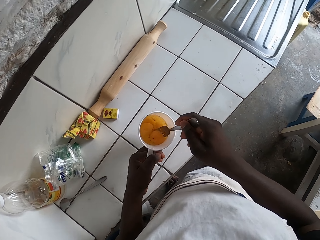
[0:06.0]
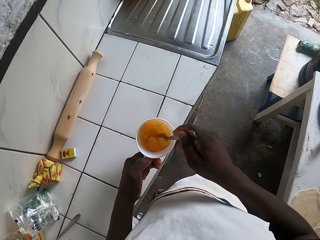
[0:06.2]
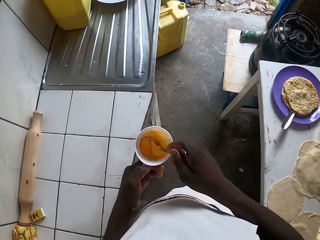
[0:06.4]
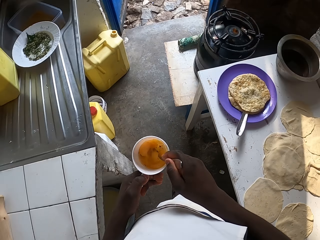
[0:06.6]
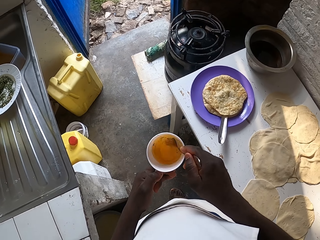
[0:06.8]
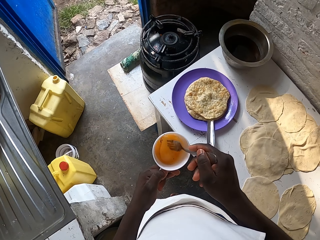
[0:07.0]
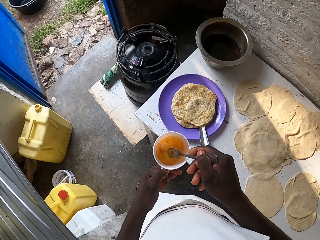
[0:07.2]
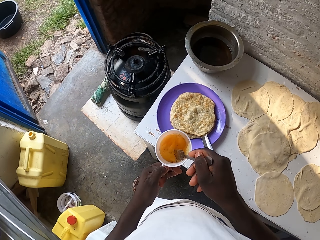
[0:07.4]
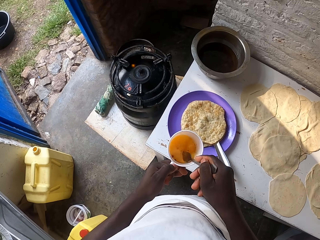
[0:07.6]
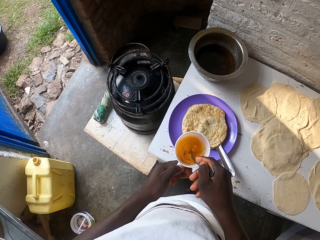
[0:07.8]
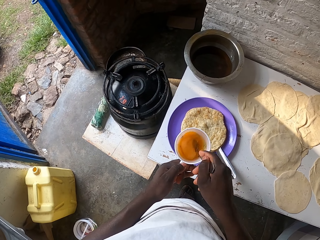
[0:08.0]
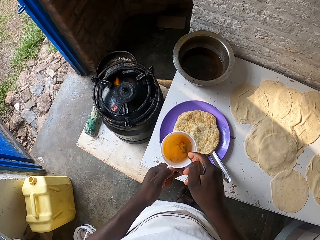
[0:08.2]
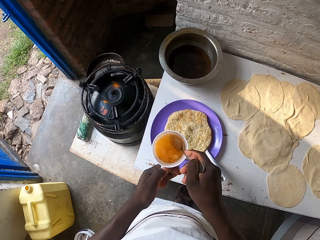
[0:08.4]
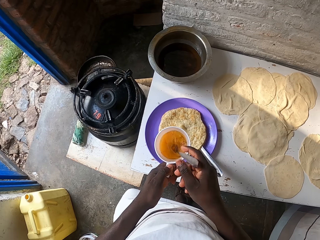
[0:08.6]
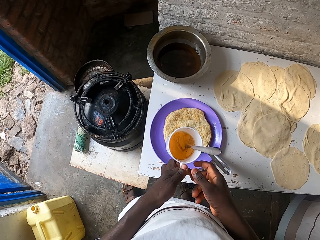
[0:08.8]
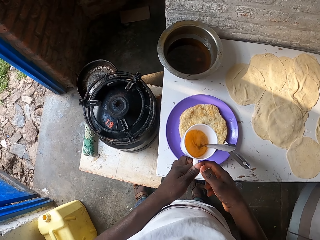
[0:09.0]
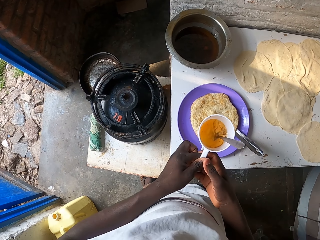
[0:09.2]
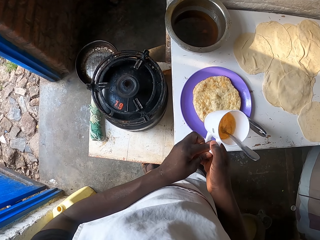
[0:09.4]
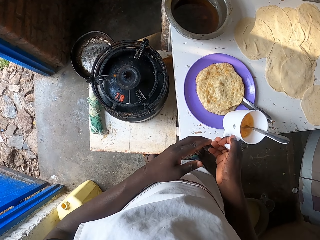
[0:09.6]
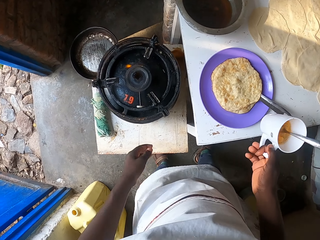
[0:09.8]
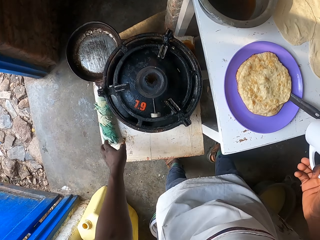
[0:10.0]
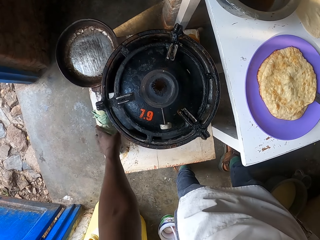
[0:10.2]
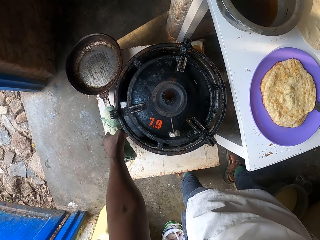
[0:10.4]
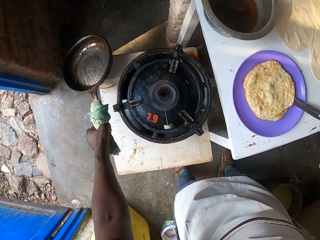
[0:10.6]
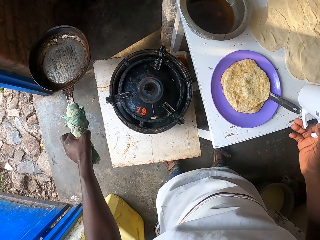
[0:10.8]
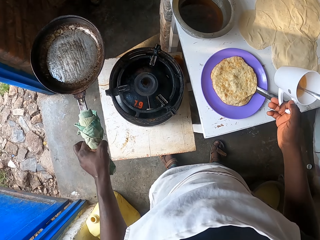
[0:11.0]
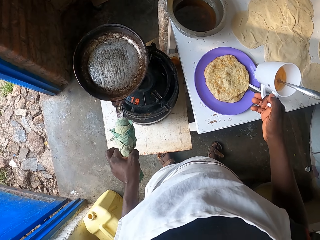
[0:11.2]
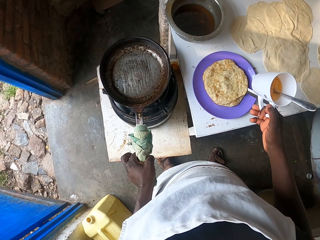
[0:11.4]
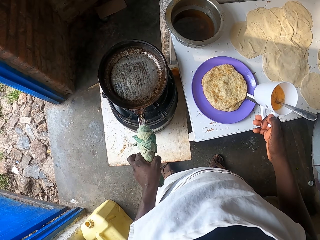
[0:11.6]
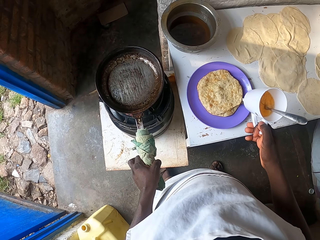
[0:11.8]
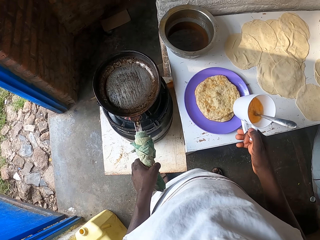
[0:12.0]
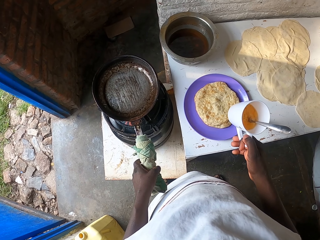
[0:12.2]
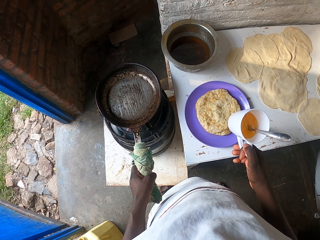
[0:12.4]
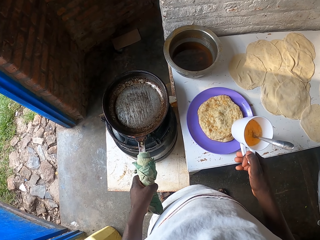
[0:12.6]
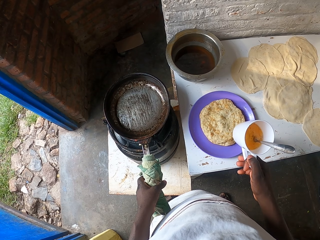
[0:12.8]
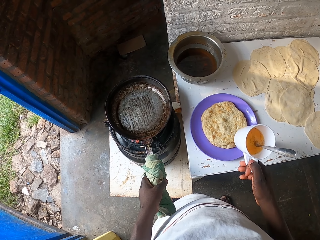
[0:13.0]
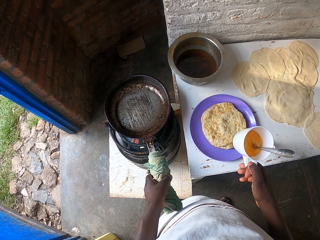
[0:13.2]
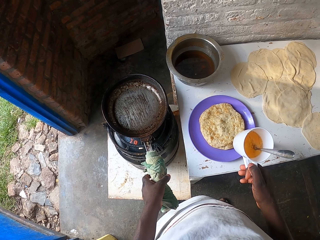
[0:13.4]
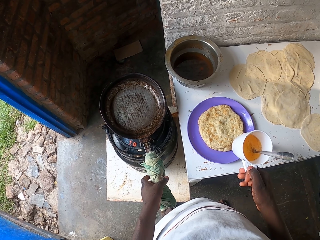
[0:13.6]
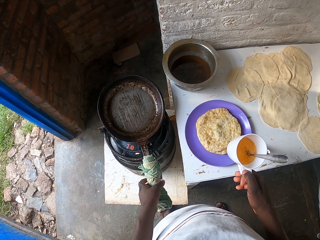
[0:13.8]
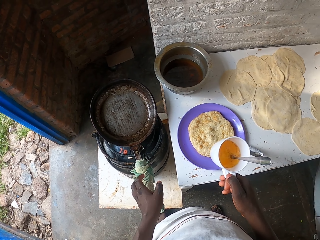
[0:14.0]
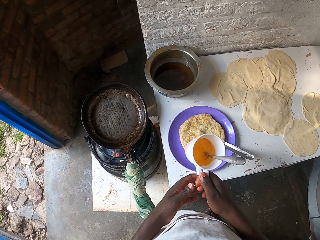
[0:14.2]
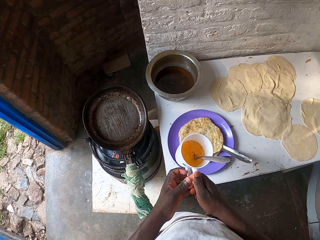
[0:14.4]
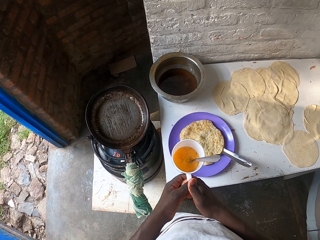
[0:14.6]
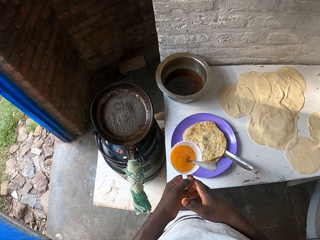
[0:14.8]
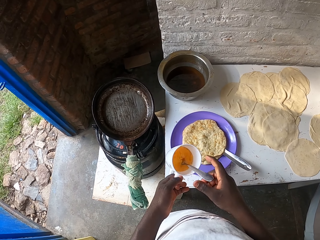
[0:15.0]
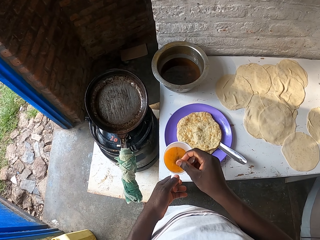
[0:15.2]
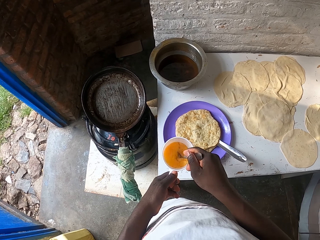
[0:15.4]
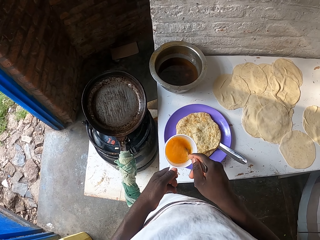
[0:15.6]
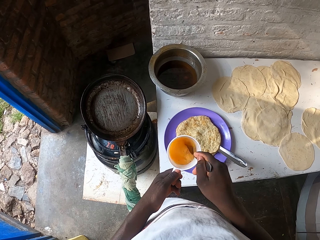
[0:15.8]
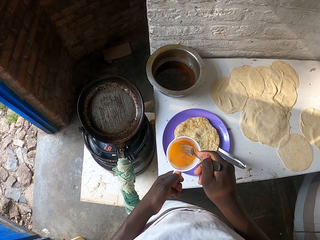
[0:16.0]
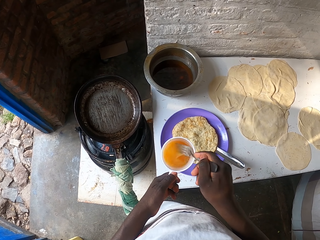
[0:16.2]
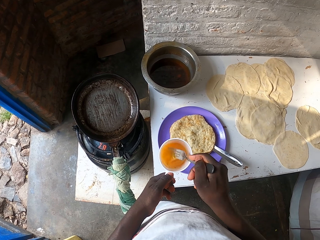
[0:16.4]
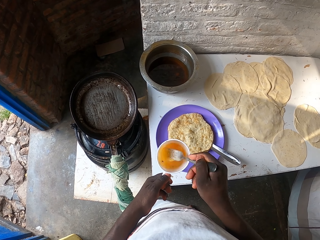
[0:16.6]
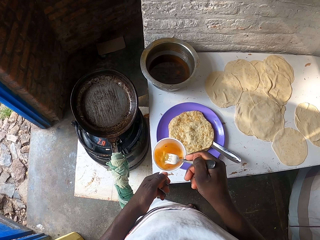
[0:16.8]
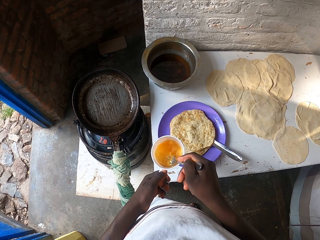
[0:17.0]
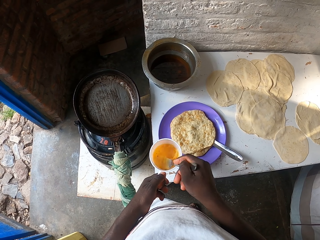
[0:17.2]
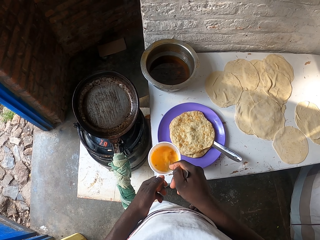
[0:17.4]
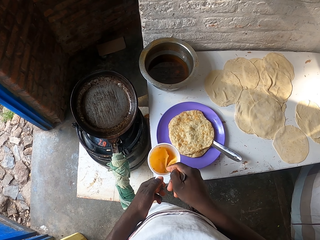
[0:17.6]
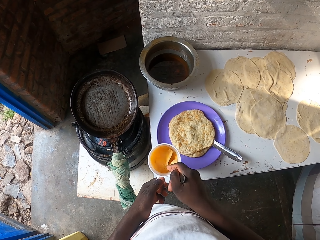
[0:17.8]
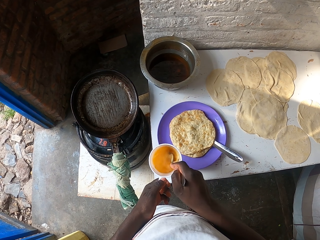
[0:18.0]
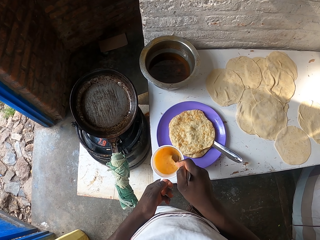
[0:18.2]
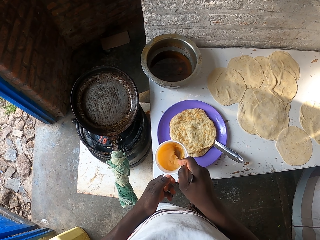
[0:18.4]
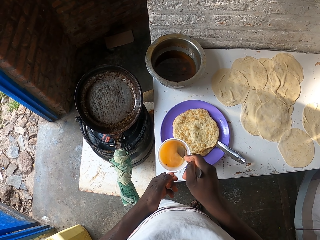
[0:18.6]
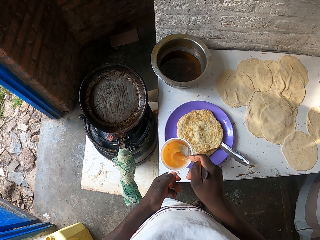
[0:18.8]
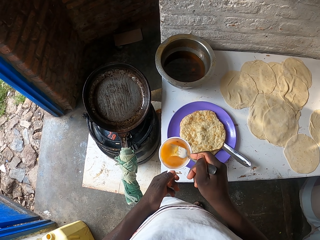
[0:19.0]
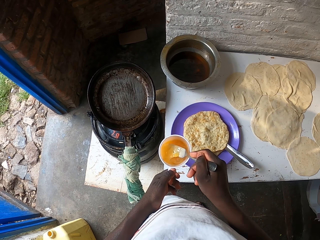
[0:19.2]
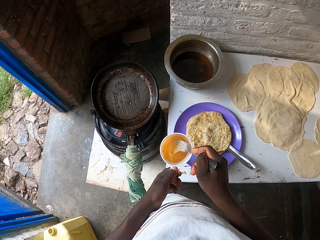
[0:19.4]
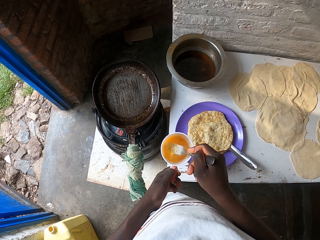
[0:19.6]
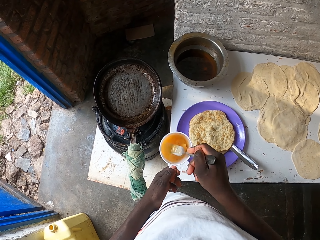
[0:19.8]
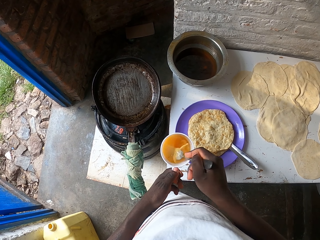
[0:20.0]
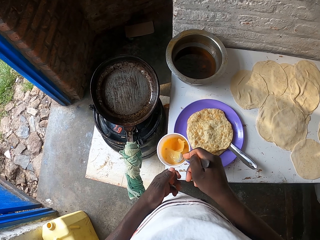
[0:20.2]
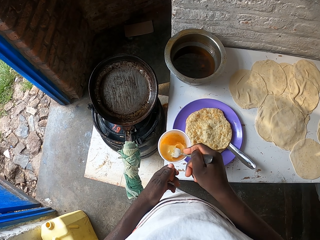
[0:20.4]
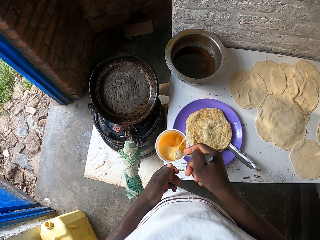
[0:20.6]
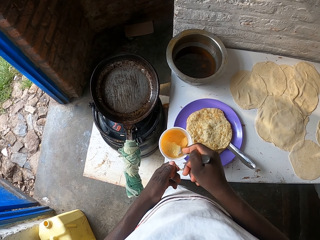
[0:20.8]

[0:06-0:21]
The camera wearer whisks the egg on the cup. They pick up a frying pan. They put the frying pan on a cooker. They whisk the egg on the cup.

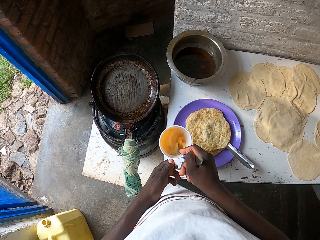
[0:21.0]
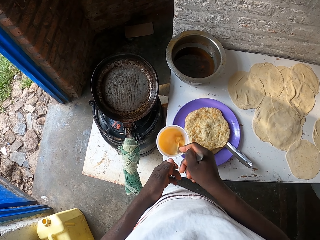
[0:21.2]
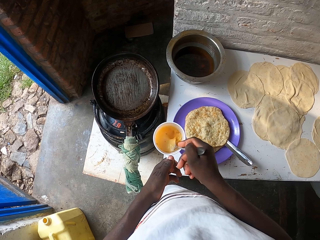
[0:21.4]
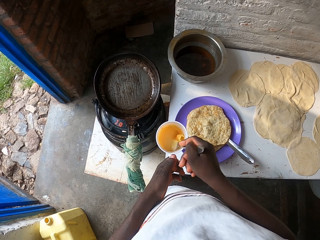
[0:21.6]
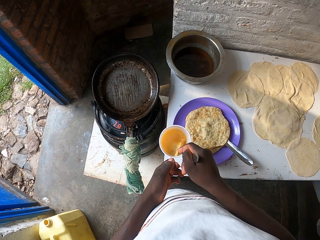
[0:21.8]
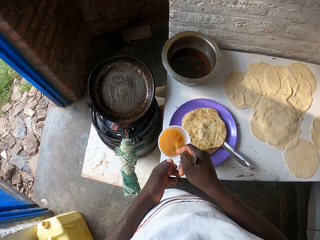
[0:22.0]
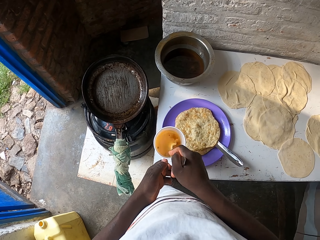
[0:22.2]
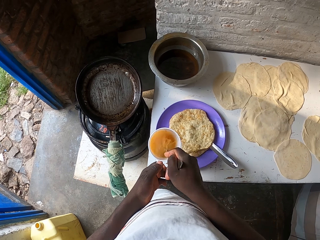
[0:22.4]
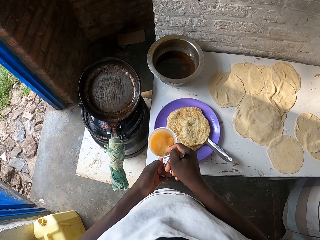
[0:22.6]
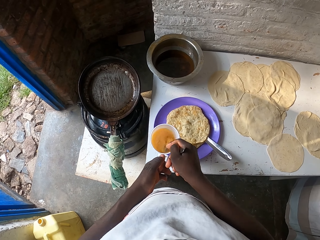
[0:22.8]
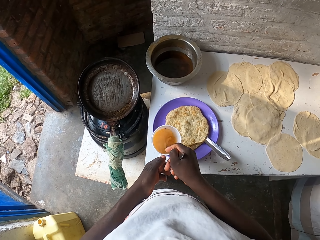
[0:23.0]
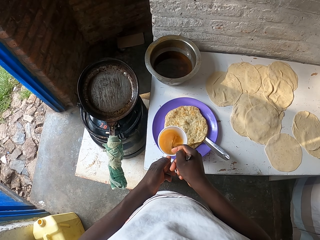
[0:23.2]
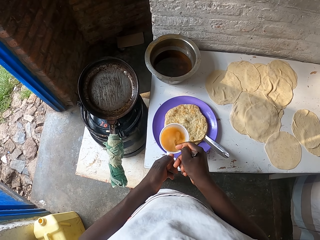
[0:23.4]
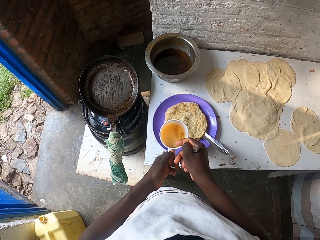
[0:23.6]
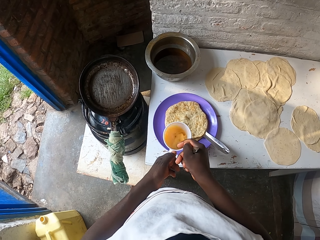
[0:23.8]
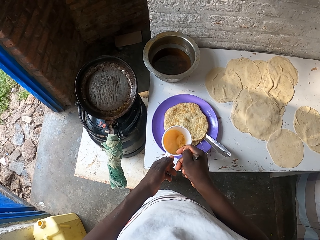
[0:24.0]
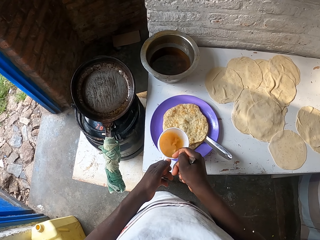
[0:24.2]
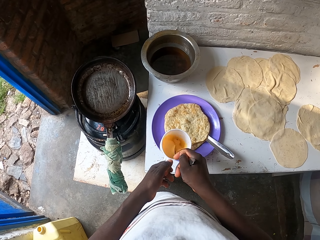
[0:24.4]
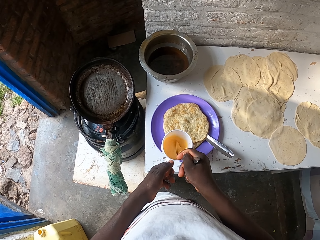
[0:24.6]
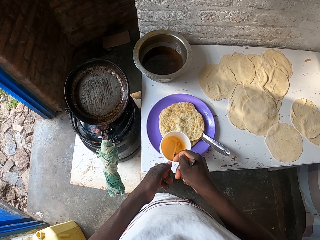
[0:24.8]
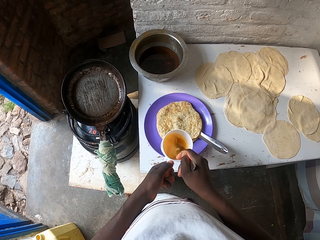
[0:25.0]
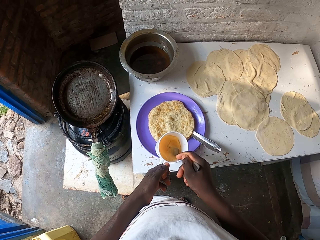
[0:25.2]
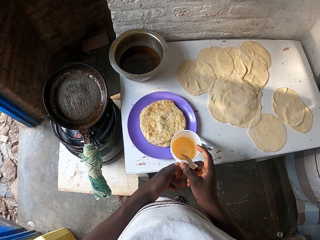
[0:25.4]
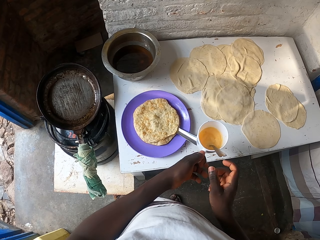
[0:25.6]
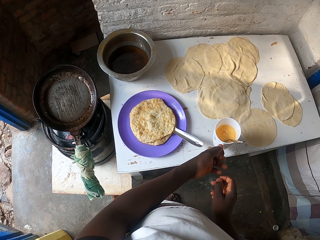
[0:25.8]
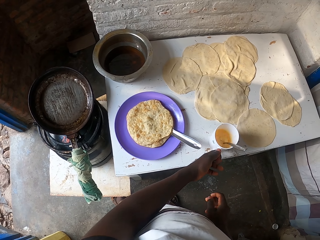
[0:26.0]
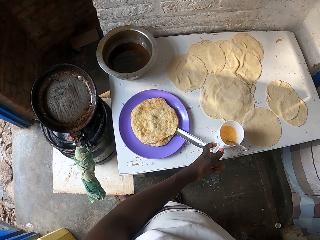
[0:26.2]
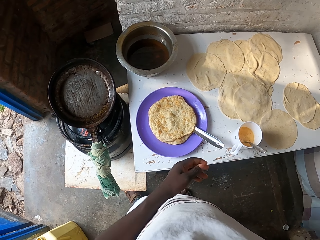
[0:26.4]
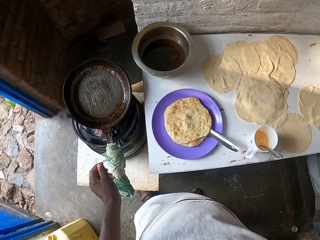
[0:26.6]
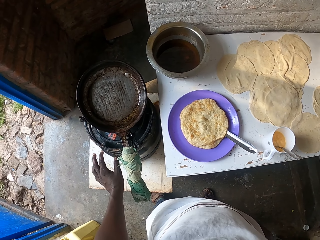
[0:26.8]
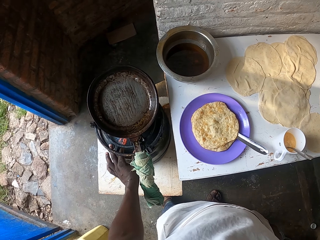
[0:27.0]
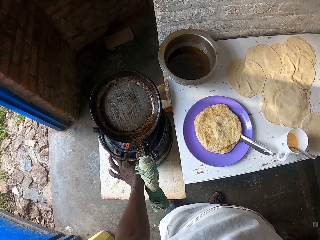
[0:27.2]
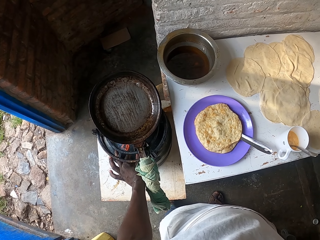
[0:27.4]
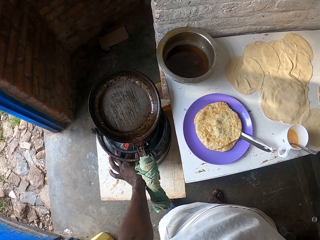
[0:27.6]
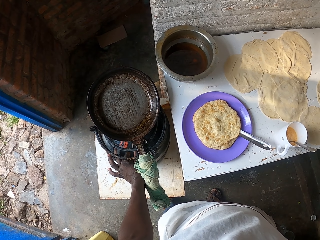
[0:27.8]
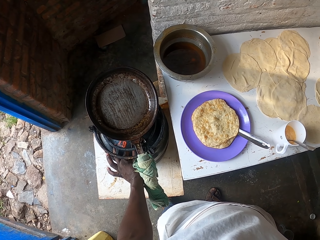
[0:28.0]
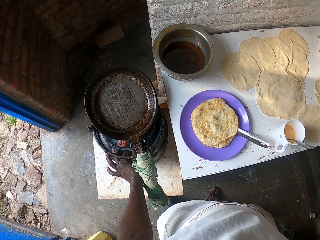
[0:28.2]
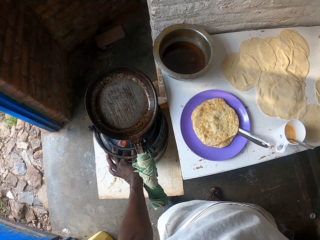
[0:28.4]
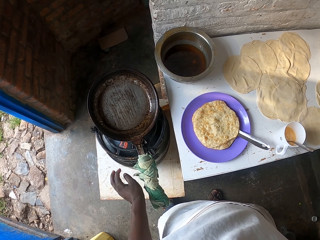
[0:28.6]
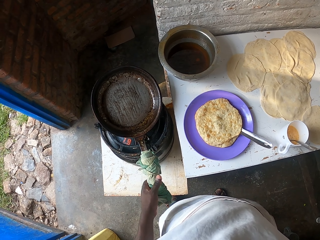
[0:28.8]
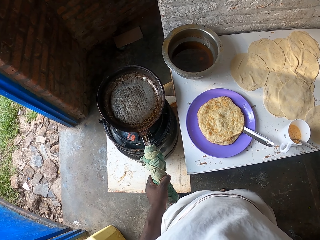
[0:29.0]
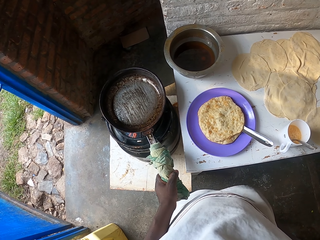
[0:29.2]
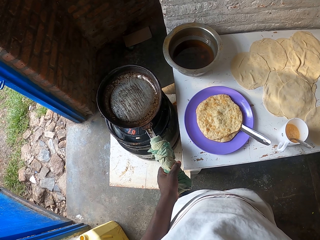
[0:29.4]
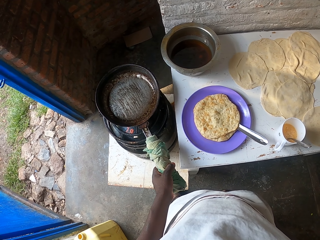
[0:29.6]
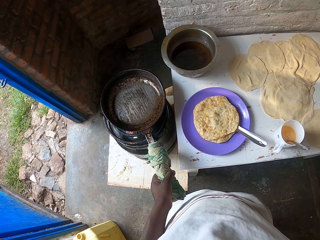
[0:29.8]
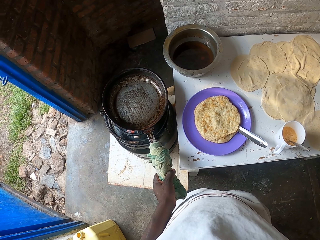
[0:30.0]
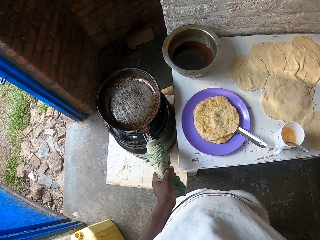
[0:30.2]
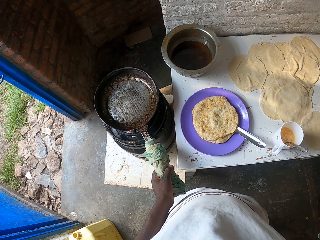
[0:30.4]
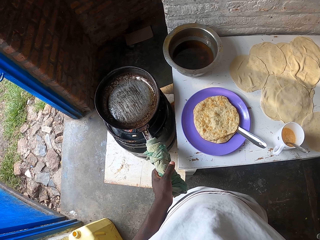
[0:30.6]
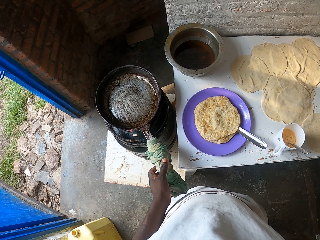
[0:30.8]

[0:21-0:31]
The camera wearer puts the cup on a table. They adjust the gas cooker. They shake the frying pan. They adjust the pan on the cooker.
